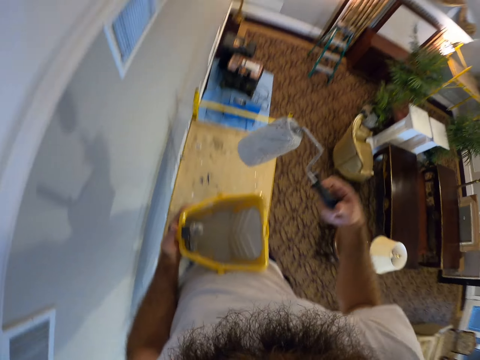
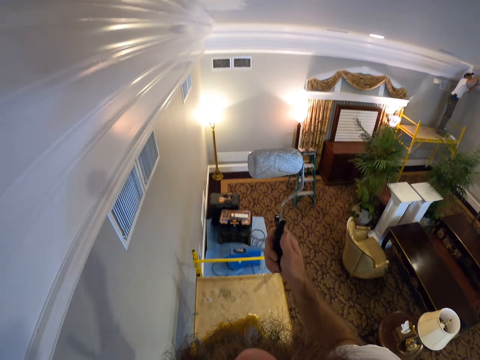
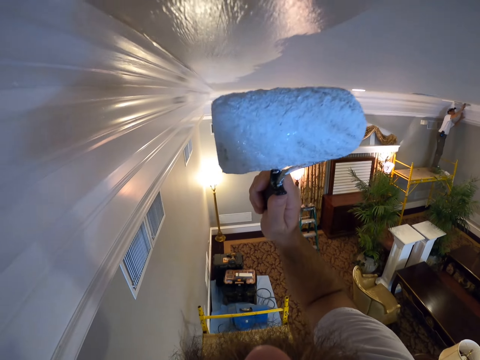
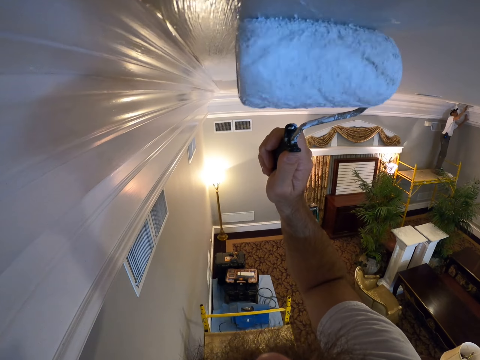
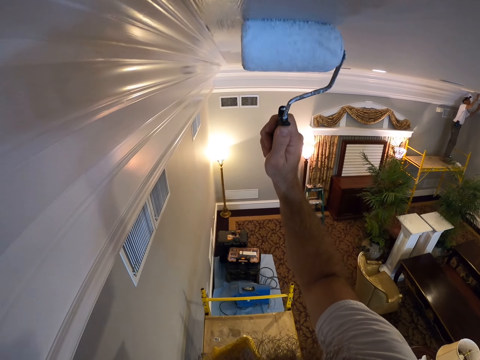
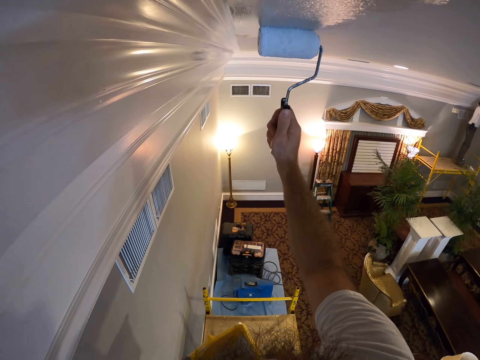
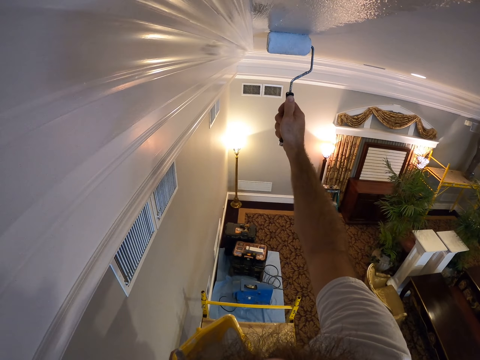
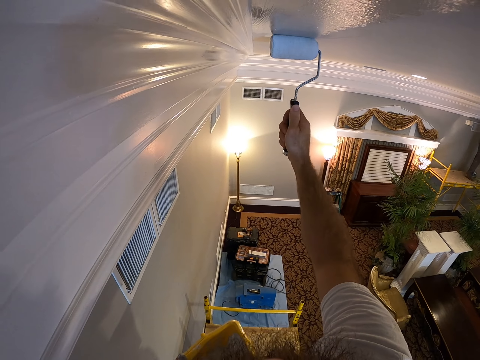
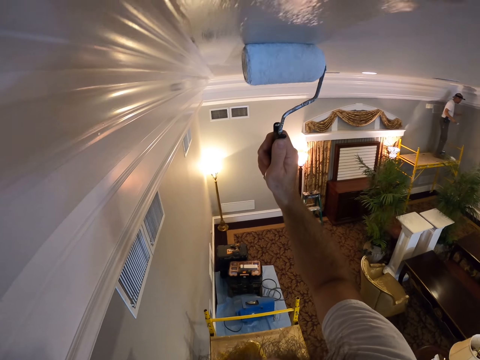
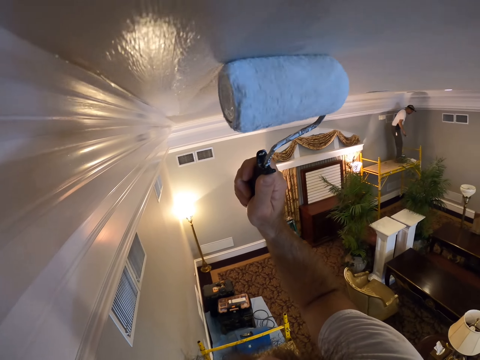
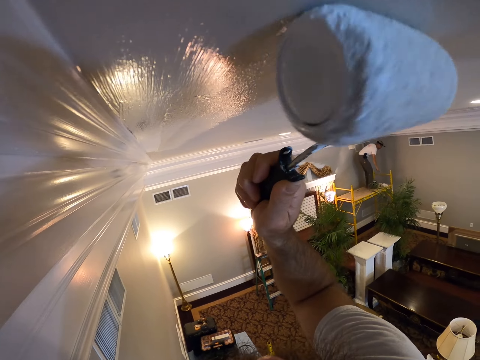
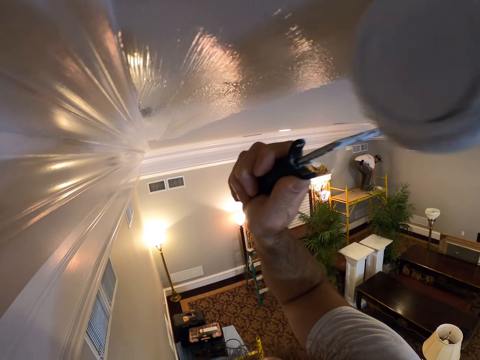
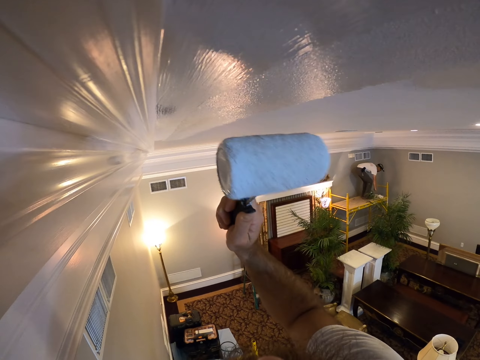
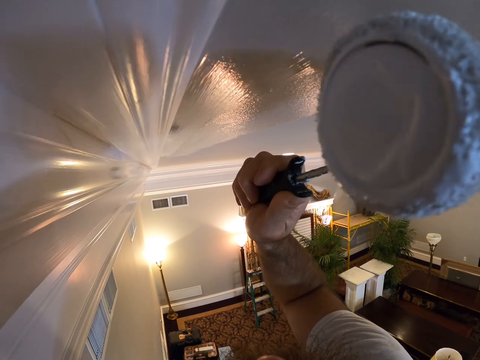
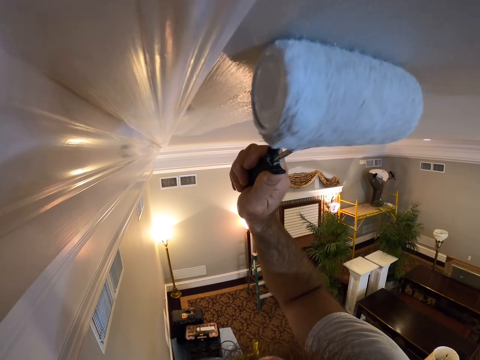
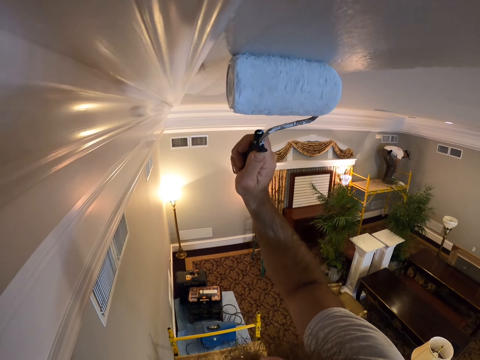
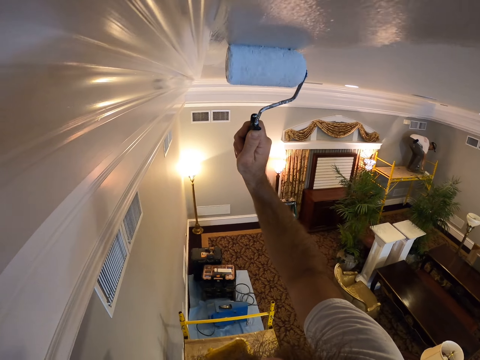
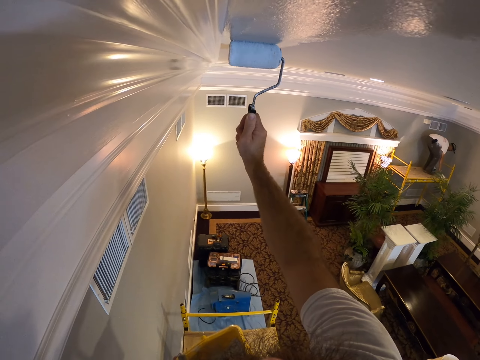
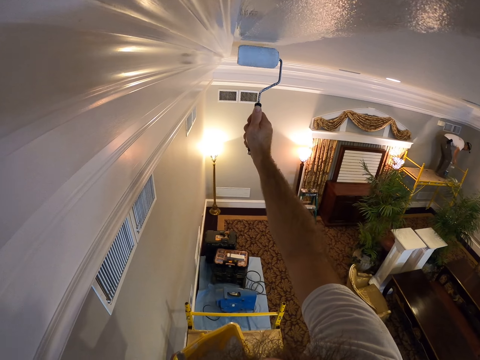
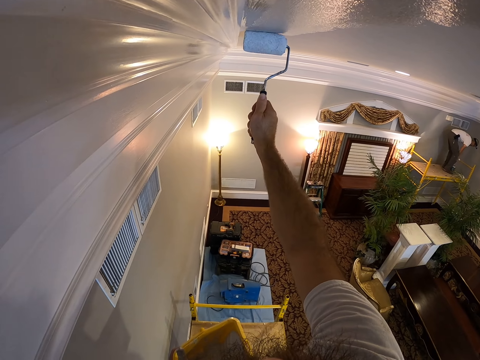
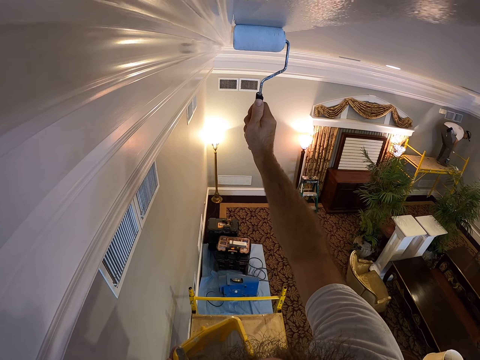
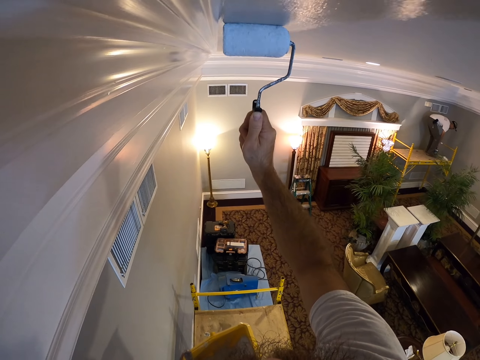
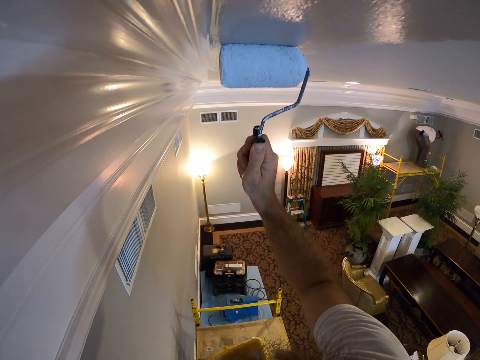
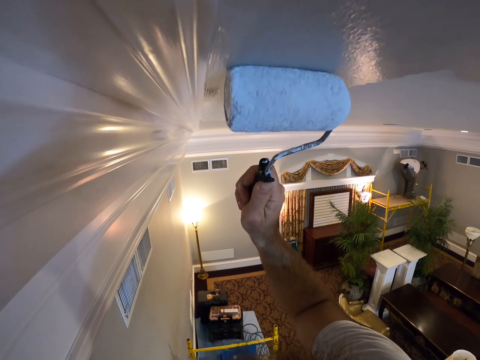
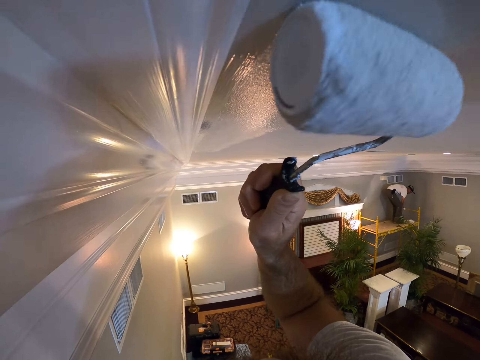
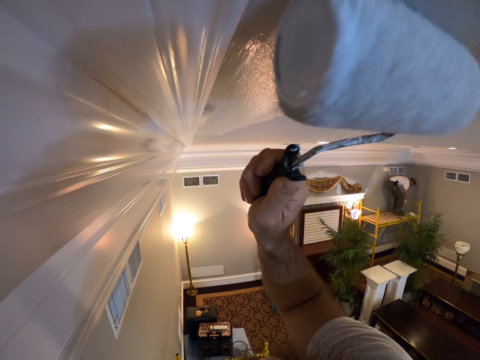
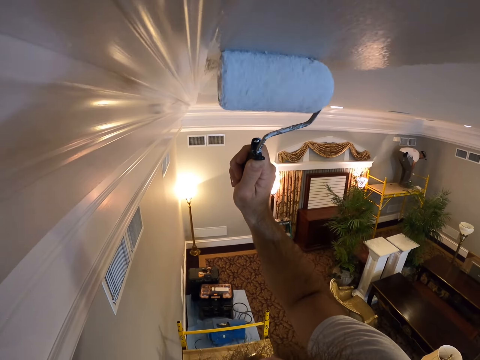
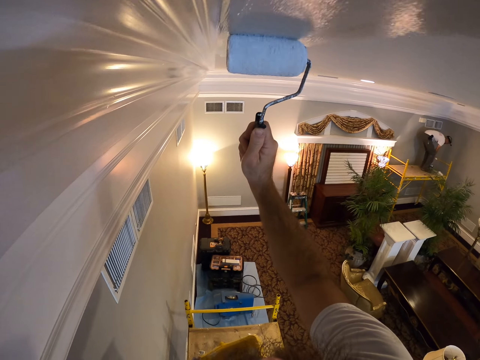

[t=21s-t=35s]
The camera wearer paints the ceiling with the paint roller in his right hand.

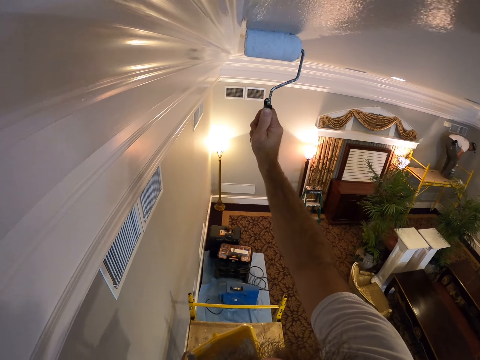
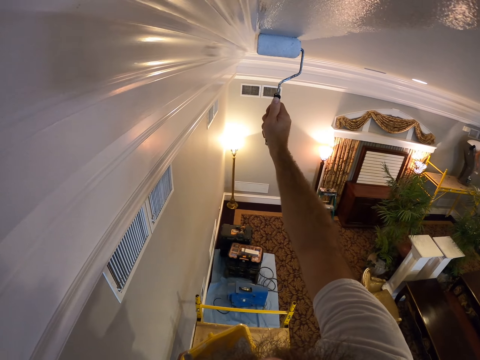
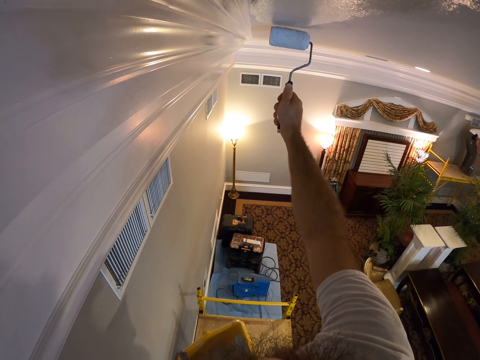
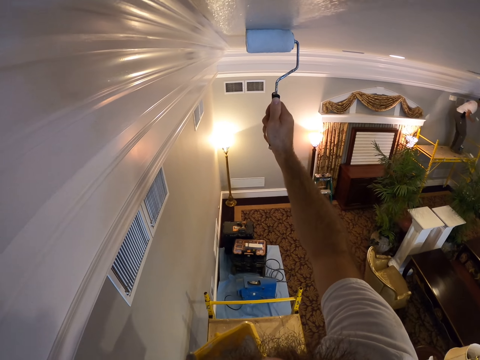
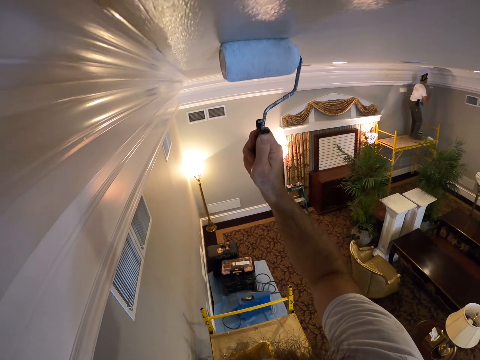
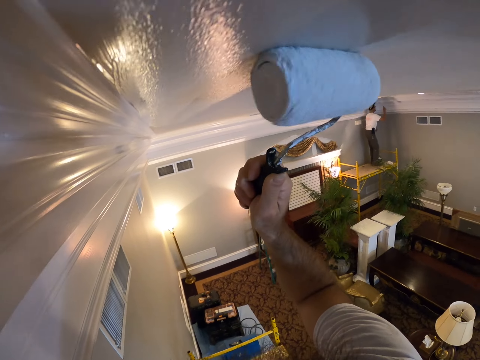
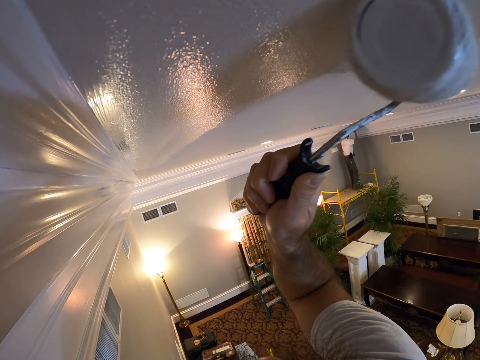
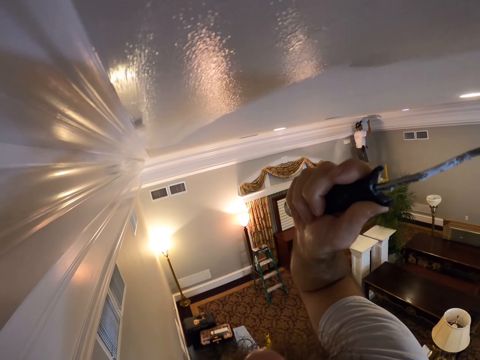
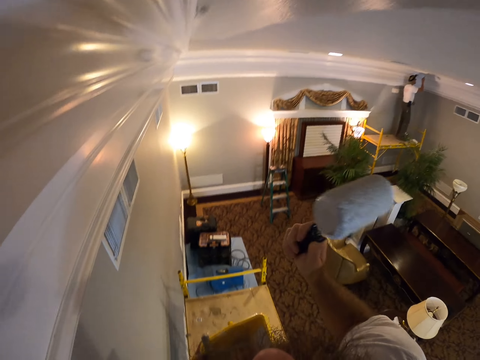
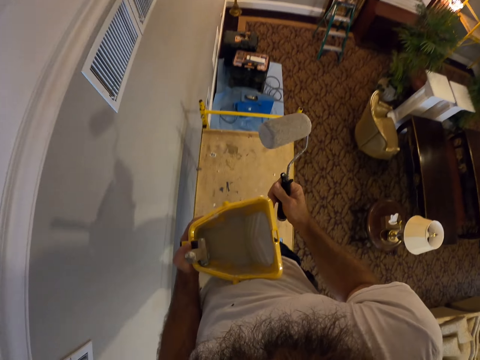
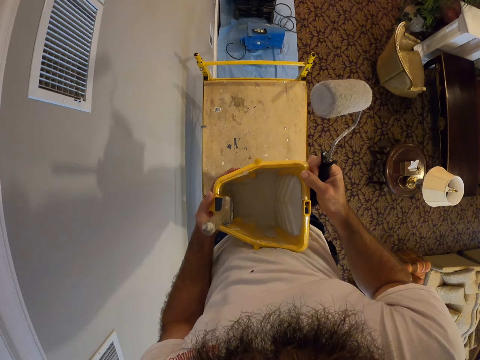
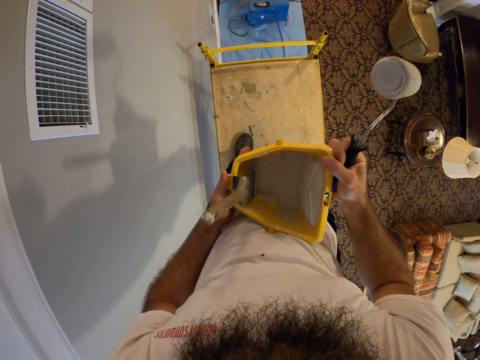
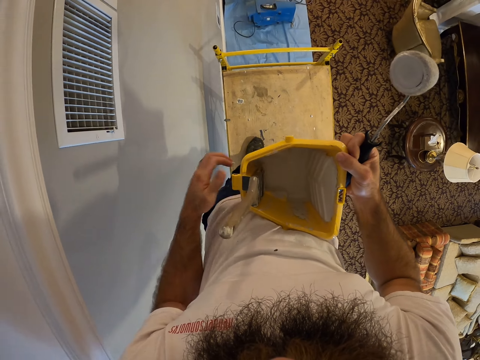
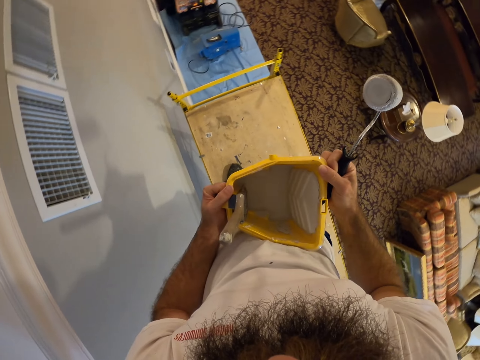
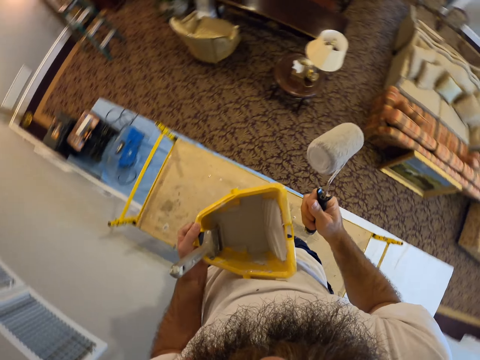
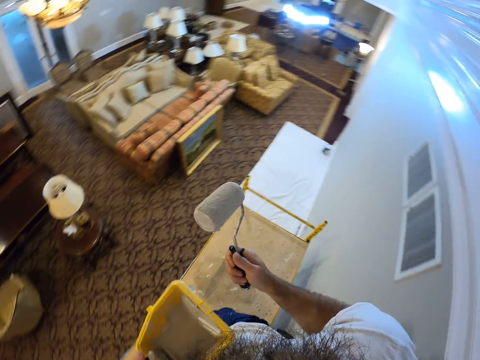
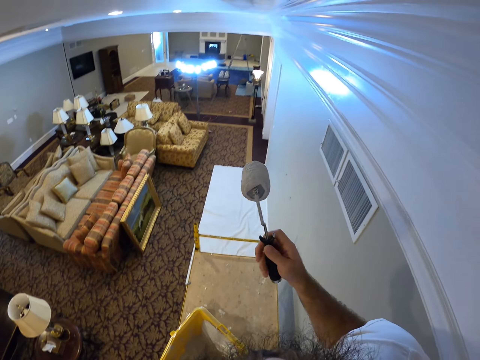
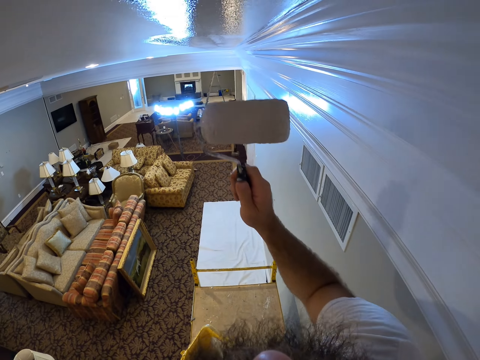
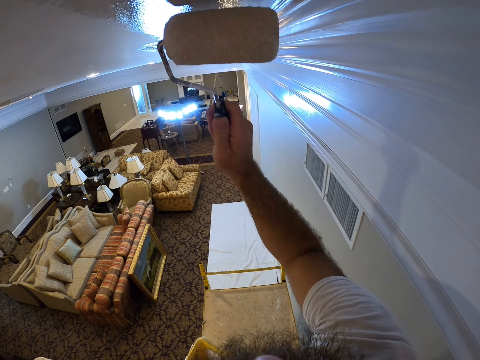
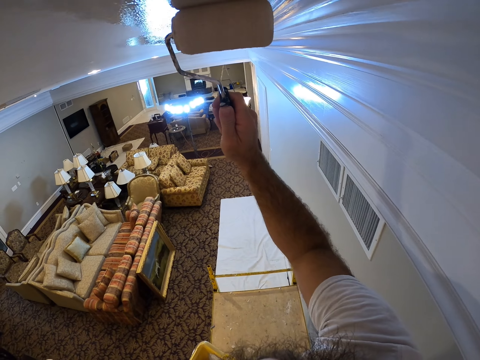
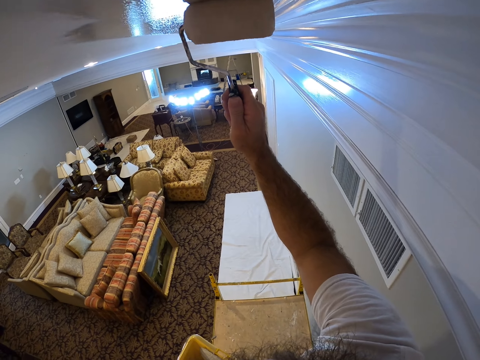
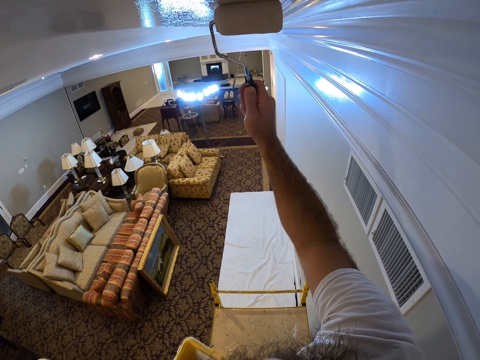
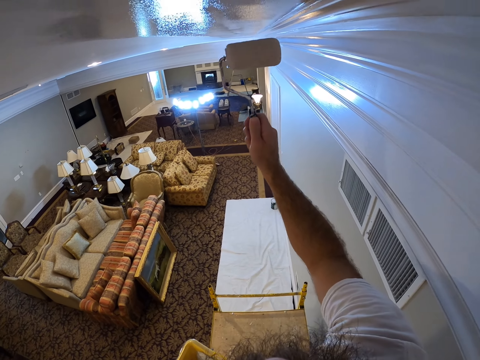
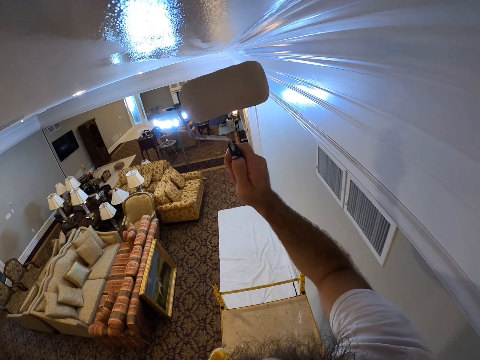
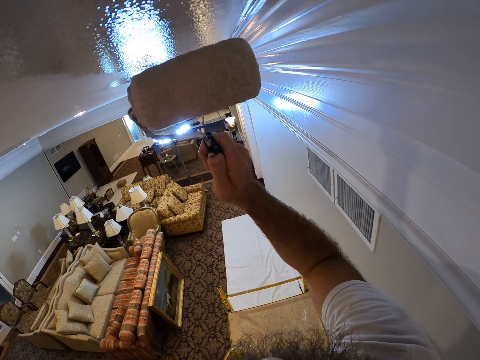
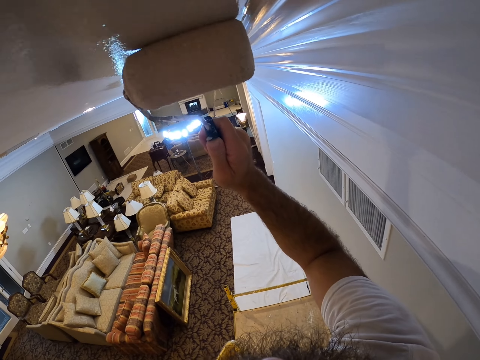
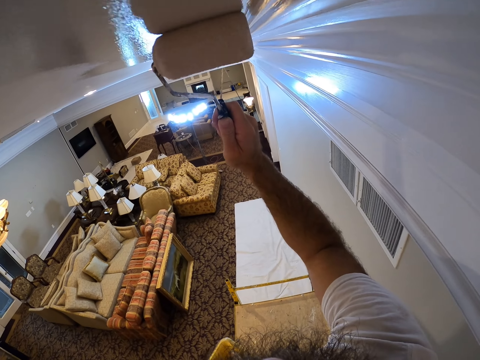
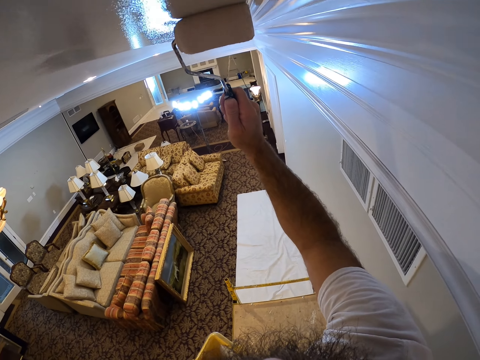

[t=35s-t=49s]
The camera wearer holds the container with both hands. He looks around the room. He holds the container in his left hand. He paints the ceiling with the paint roller in his right hand.
